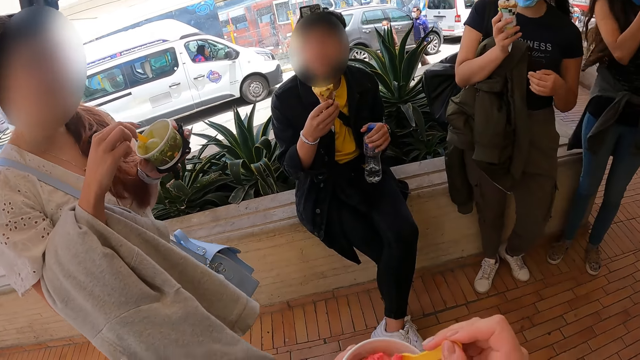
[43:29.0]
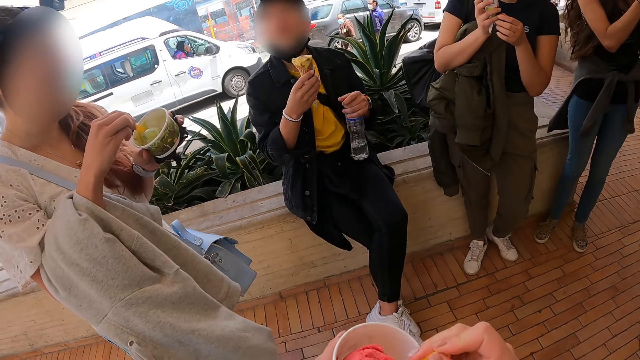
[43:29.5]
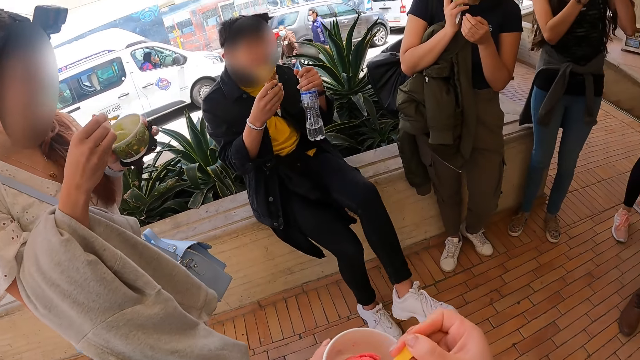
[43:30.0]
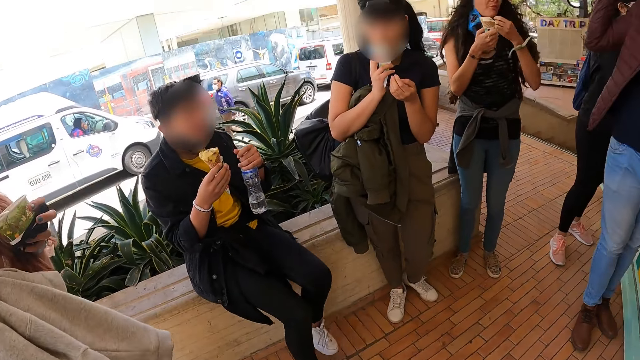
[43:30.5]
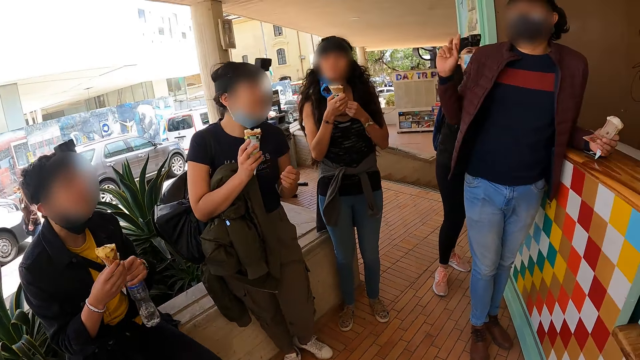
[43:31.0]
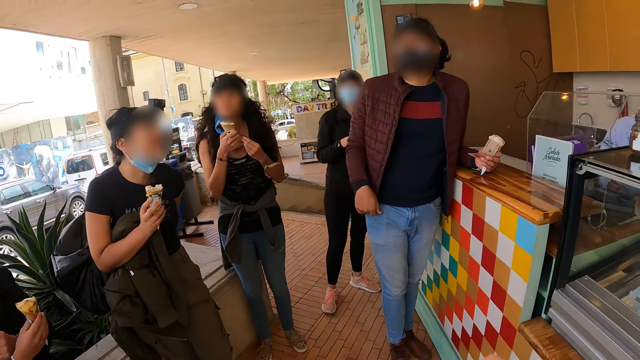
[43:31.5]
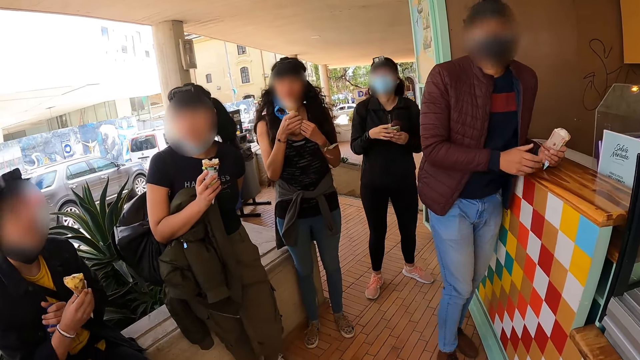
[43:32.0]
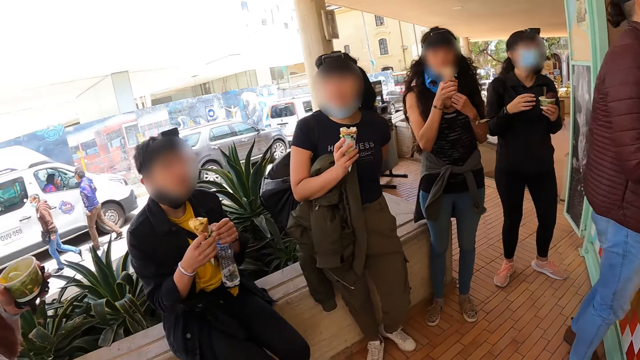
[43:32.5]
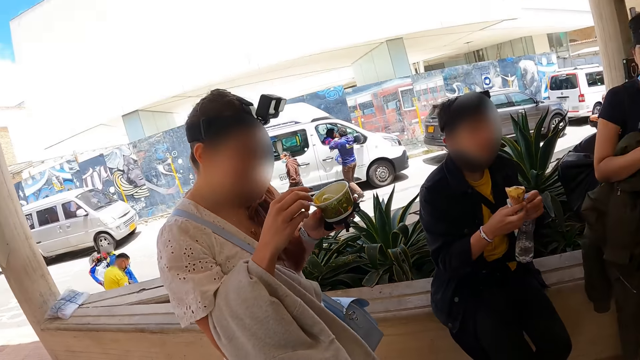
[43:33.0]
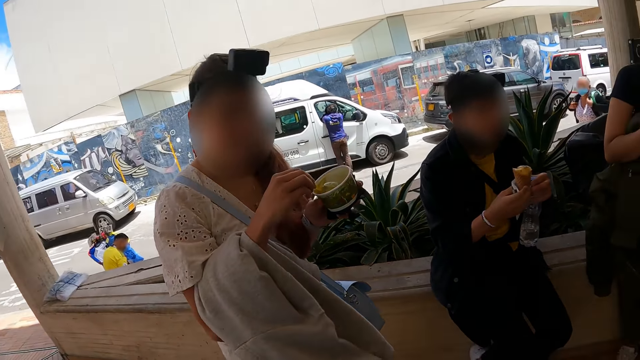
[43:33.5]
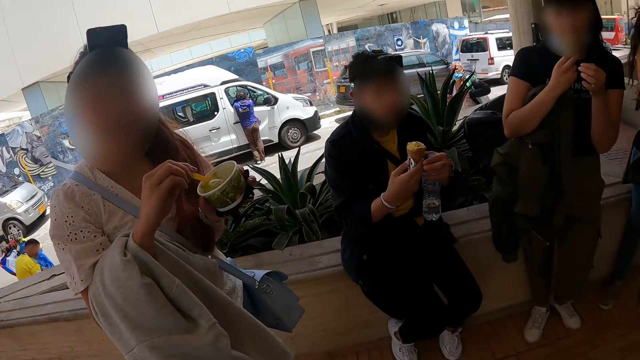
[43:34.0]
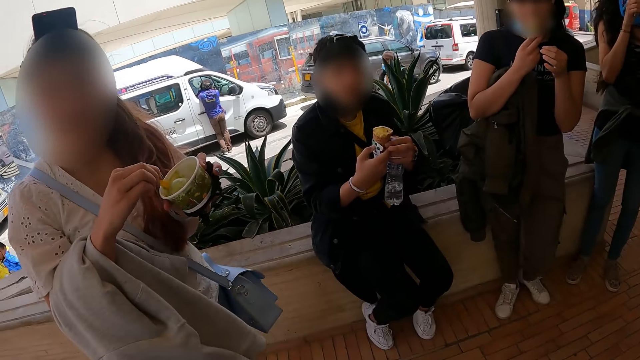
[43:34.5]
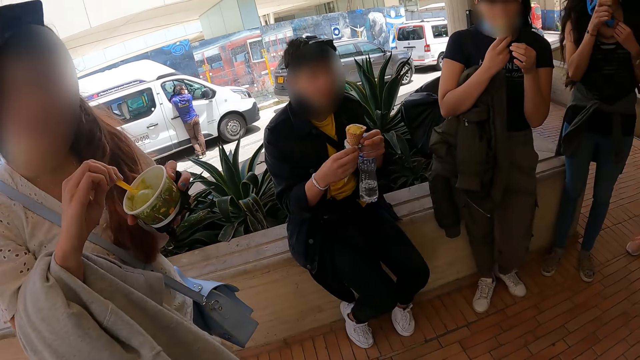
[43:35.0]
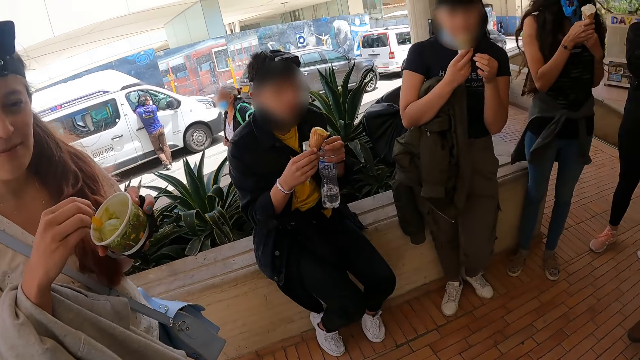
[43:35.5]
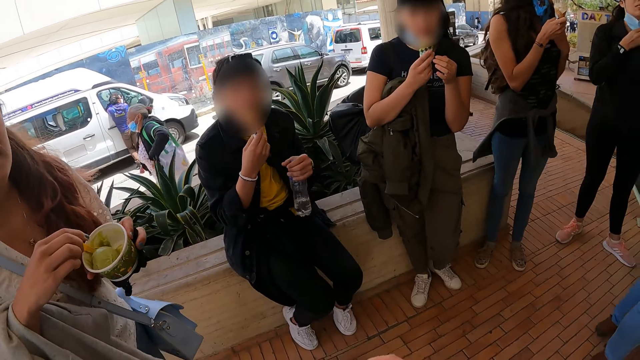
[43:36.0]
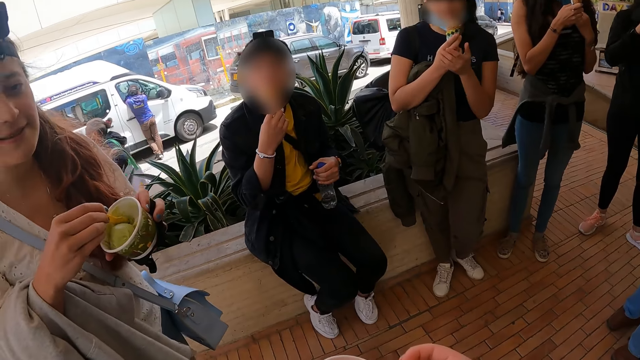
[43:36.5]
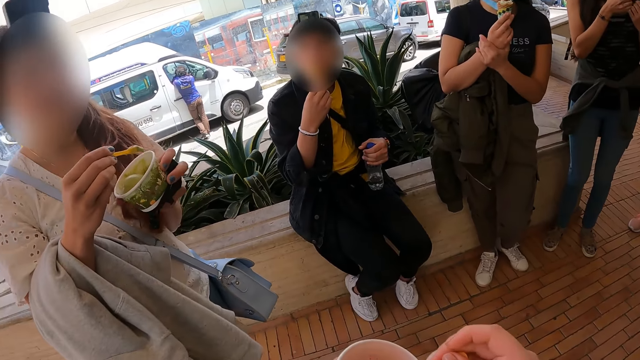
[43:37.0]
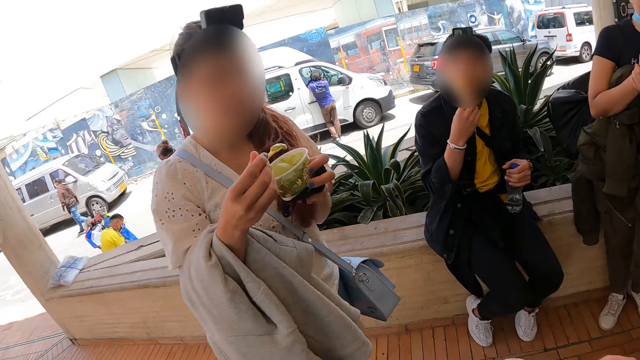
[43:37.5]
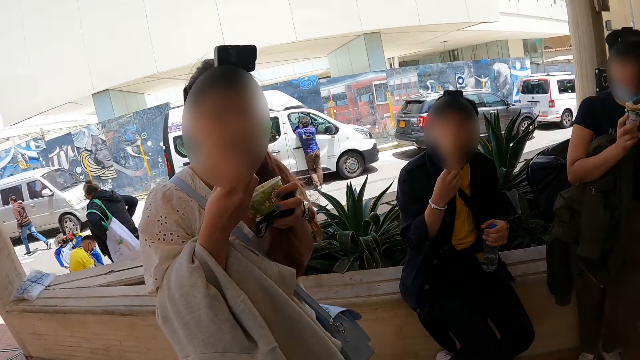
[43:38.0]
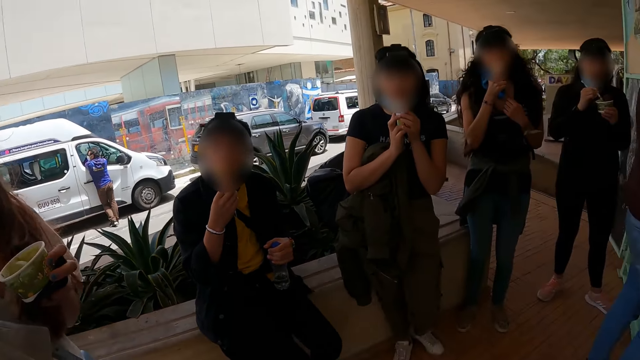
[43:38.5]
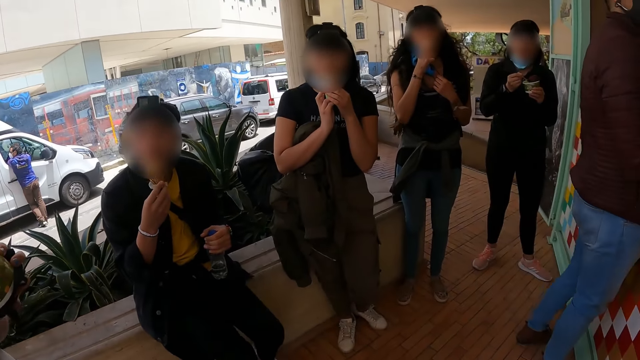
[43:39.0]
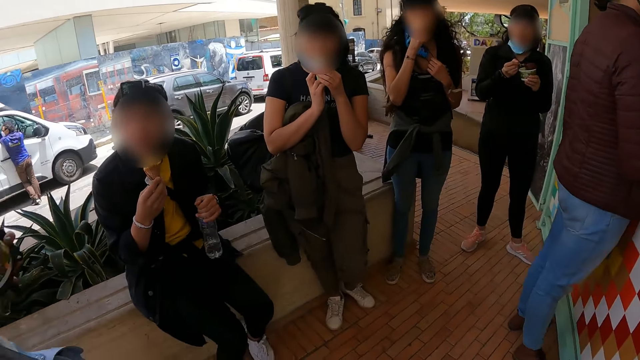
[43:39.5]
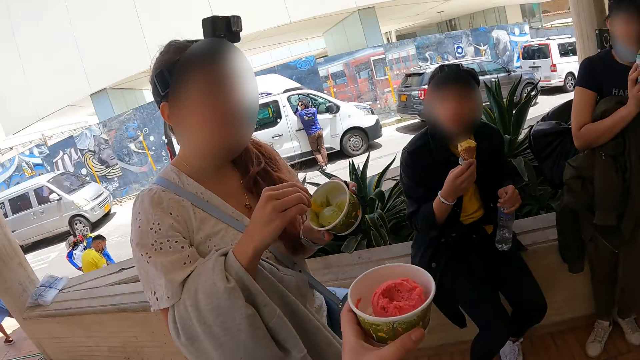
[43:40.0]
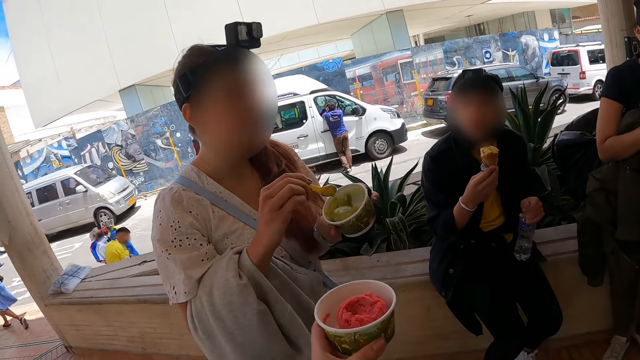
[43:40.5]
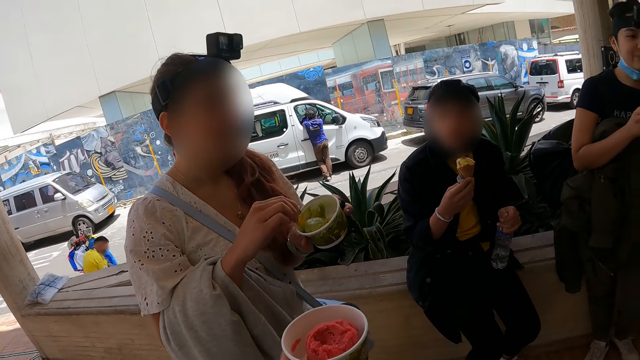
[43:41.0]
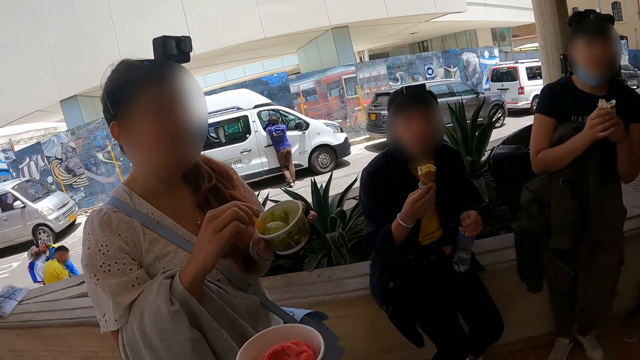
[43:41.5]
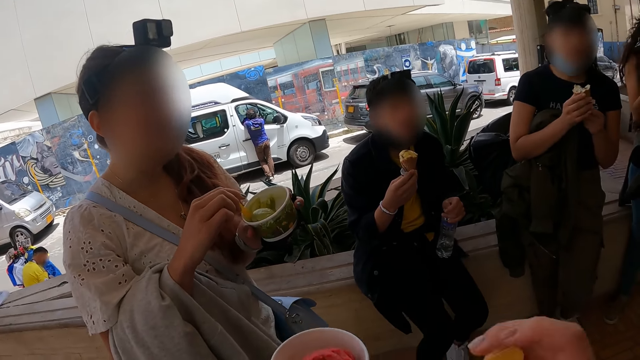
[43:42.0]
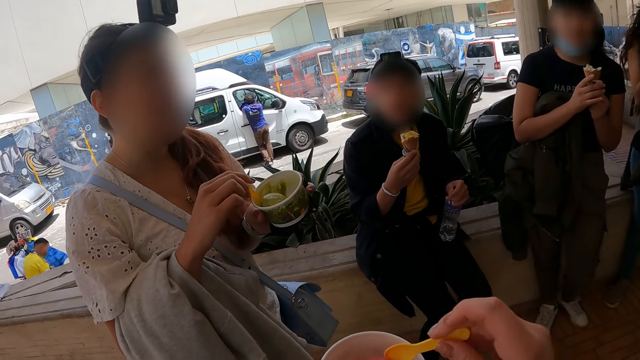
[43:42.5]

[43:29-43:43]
A lady eats the ice cream in her hand. The camera wearer eats the ice cream.

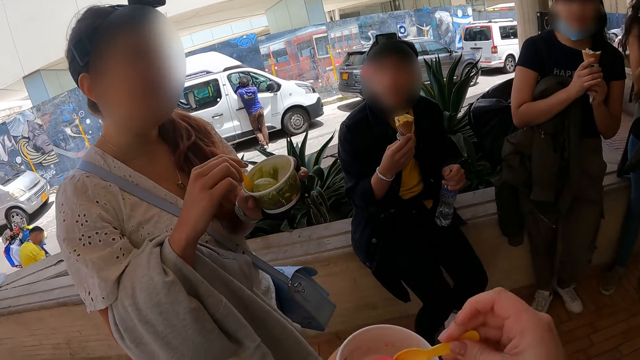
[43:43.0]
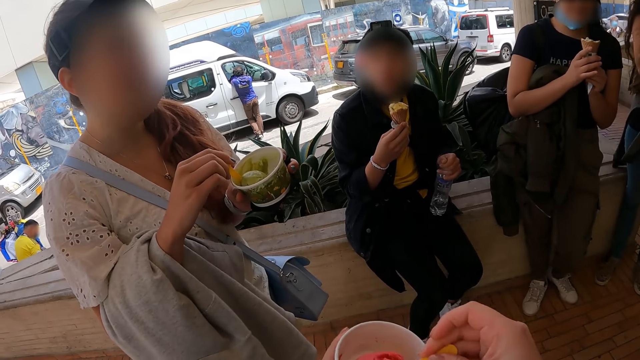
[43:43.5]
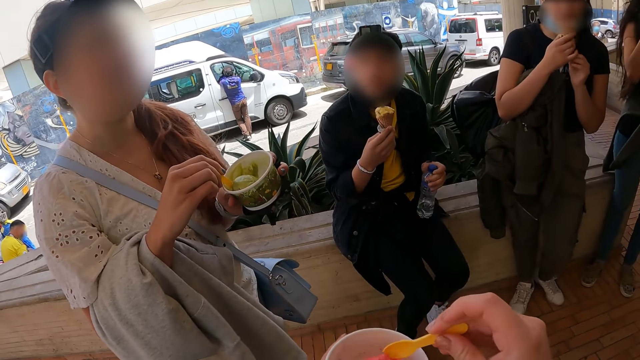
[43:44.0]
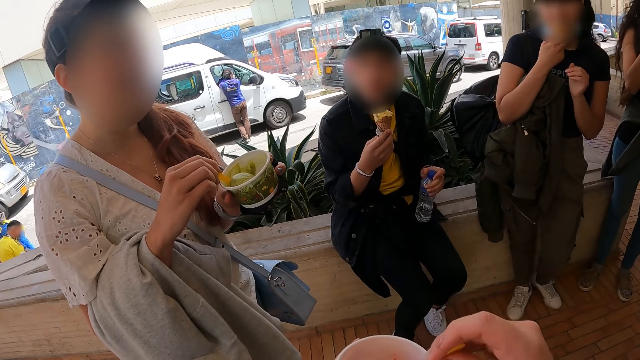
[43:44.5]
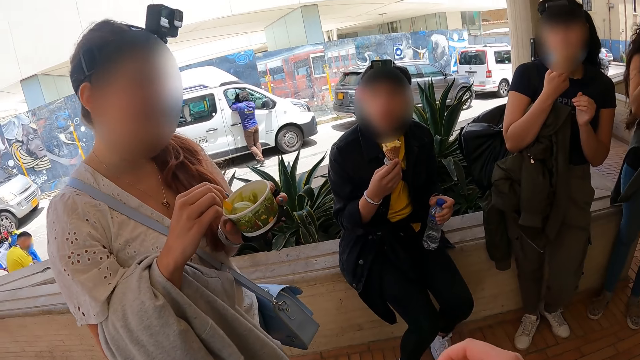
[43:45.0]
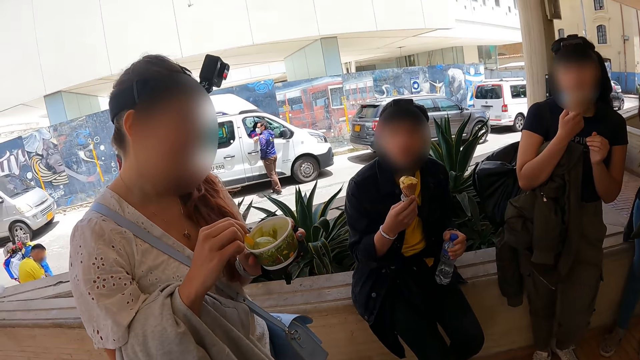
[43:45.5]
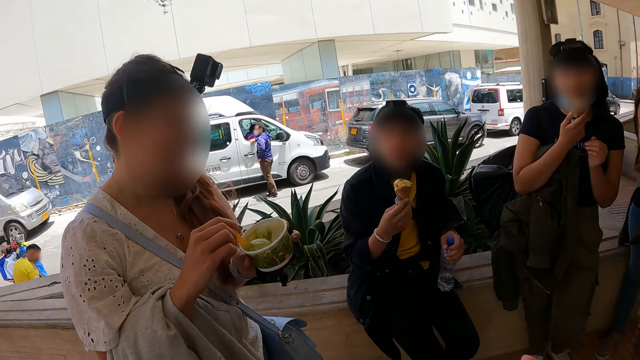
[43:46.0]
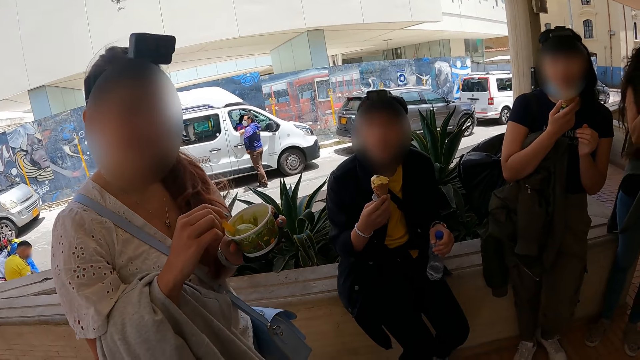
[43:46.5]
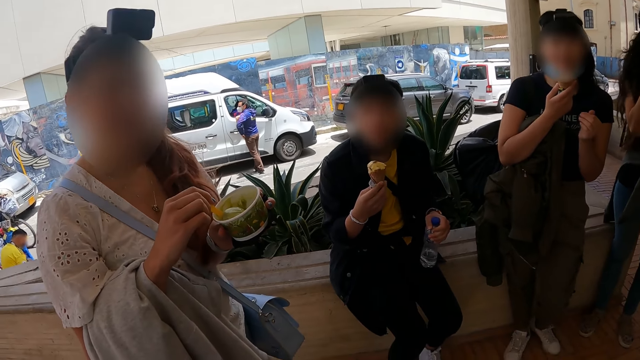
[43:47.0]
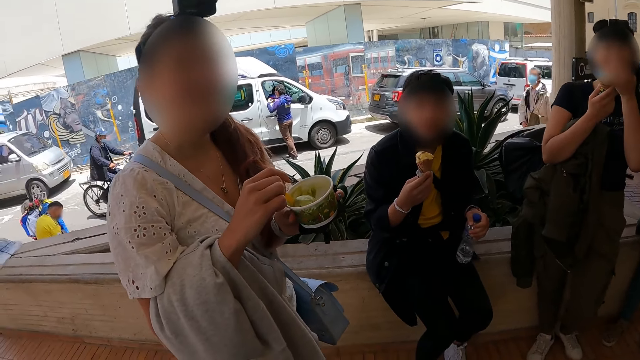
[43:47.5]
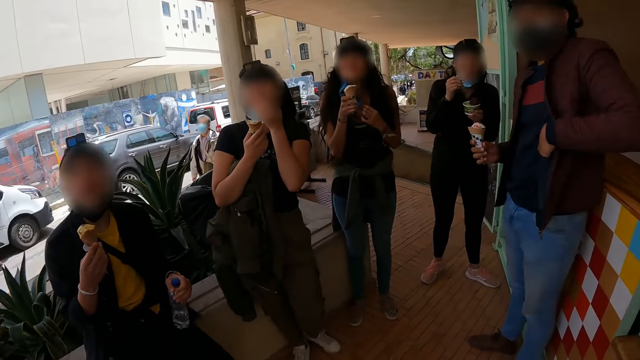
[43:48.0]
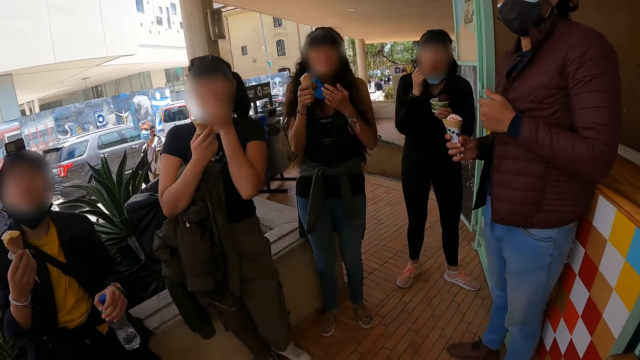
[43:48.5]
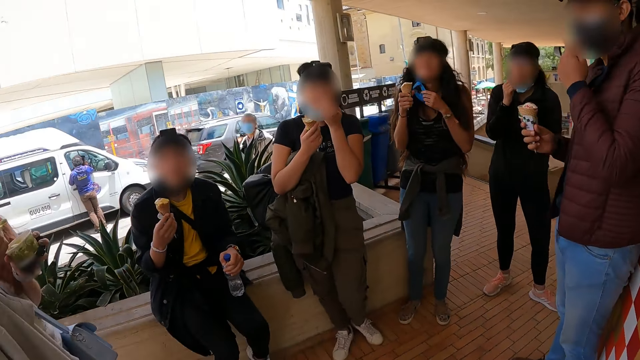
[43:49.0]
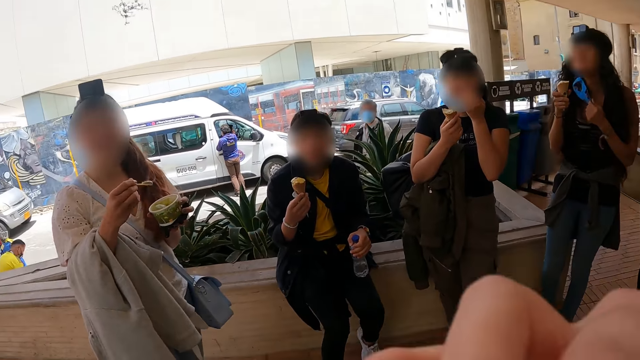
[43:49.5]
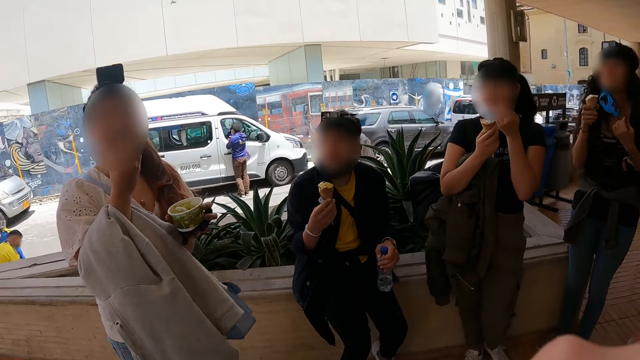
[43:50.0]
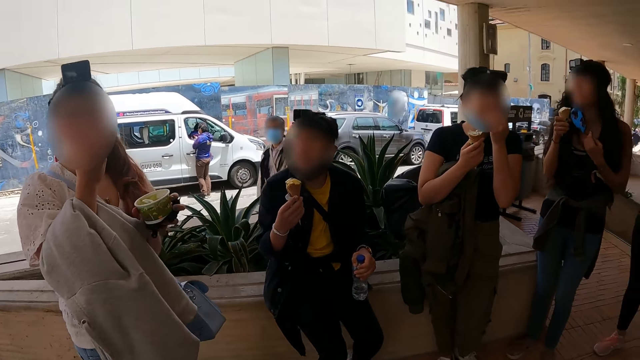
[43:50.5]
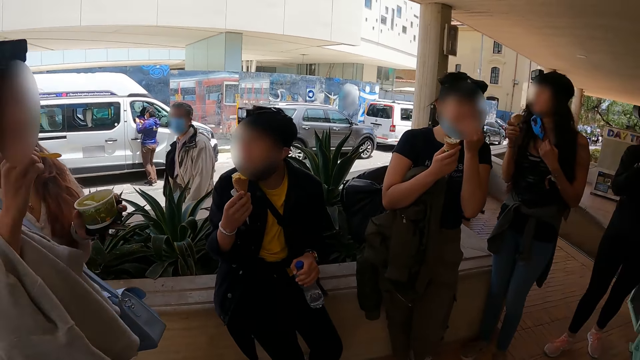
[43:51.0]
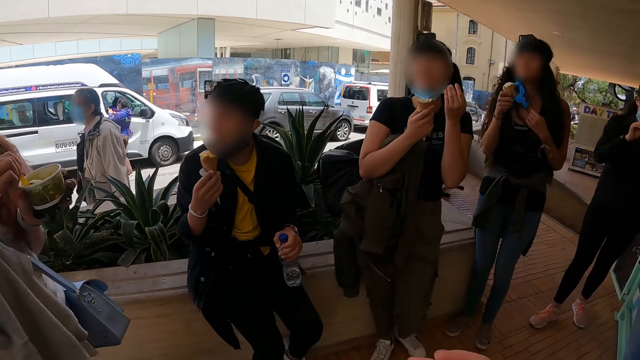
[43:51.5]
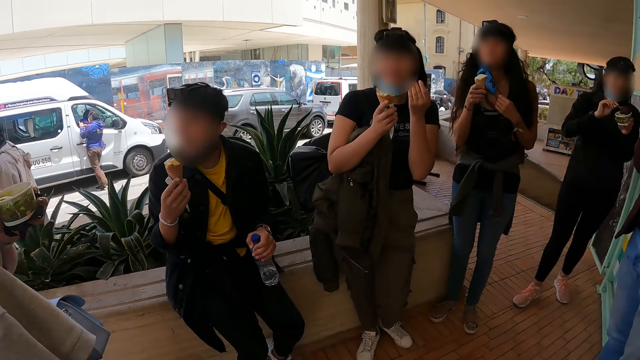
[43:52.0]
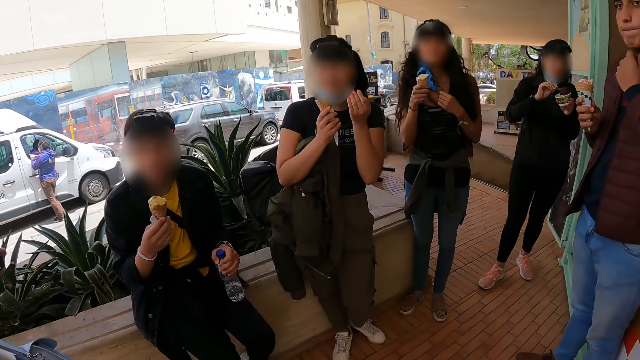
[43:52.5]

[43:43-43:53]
The camera wearer scoops the ice cream in the tin with a spoon. He eats the ice cream with the spoon in his hand. He interacts with a lady.
